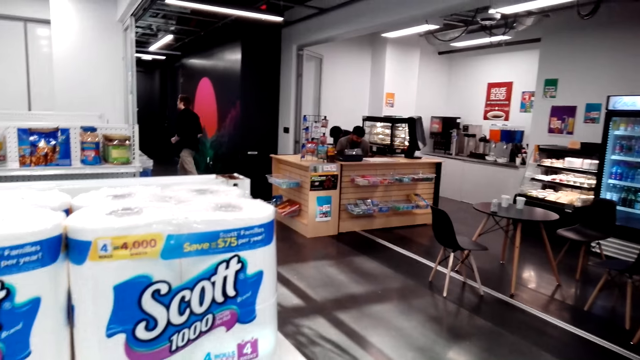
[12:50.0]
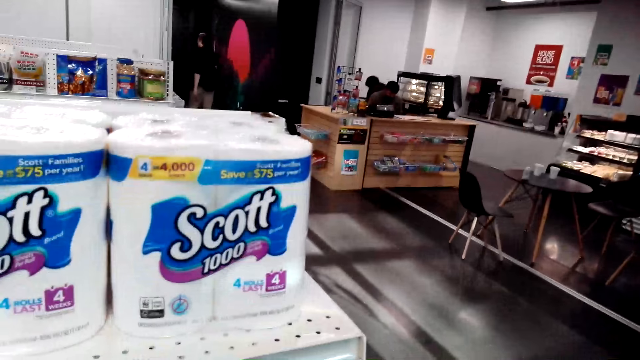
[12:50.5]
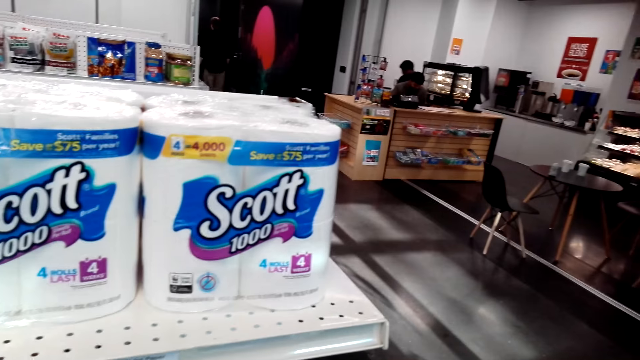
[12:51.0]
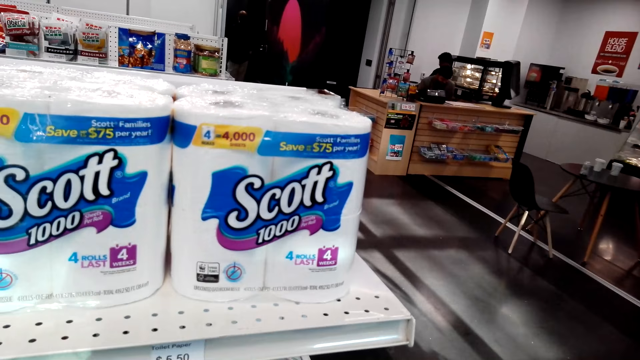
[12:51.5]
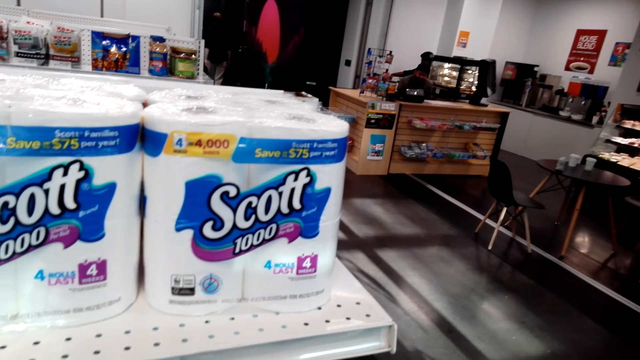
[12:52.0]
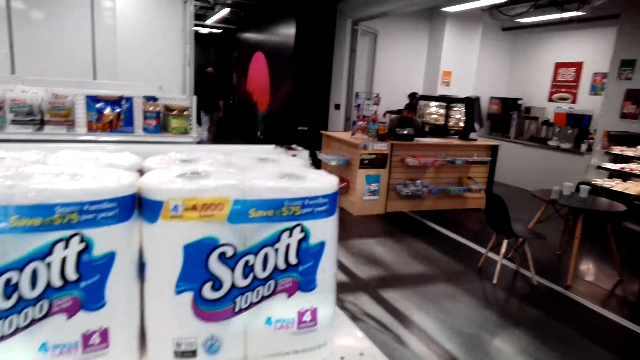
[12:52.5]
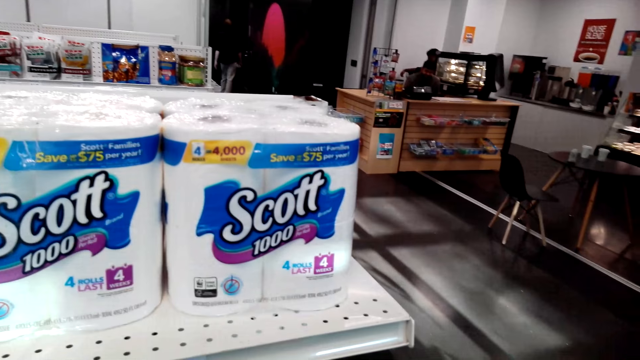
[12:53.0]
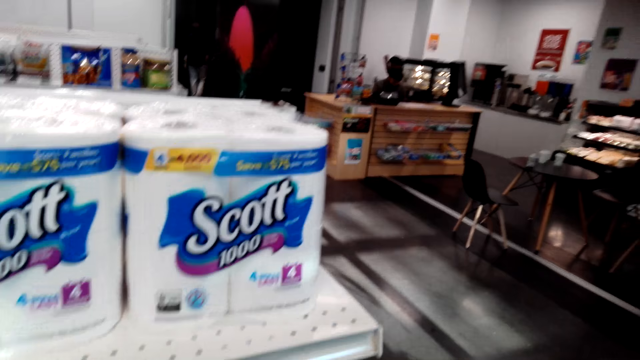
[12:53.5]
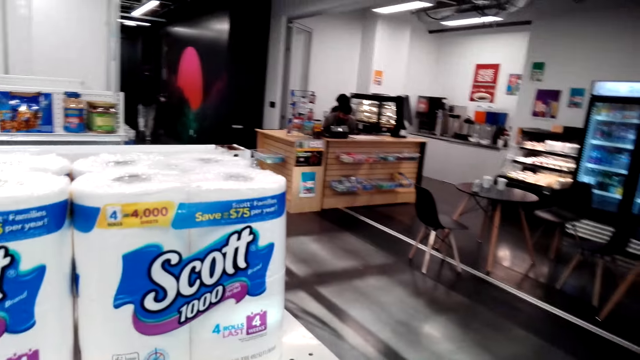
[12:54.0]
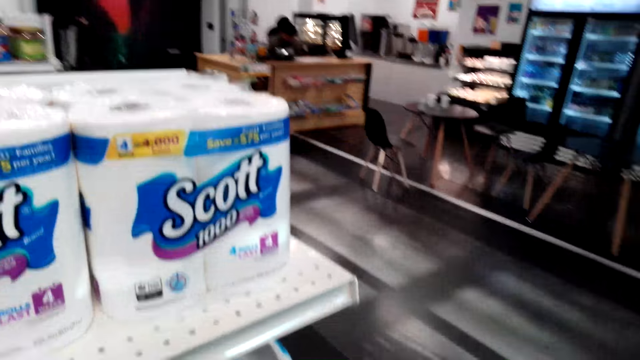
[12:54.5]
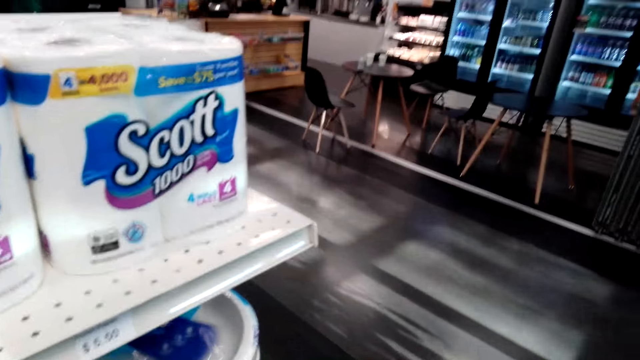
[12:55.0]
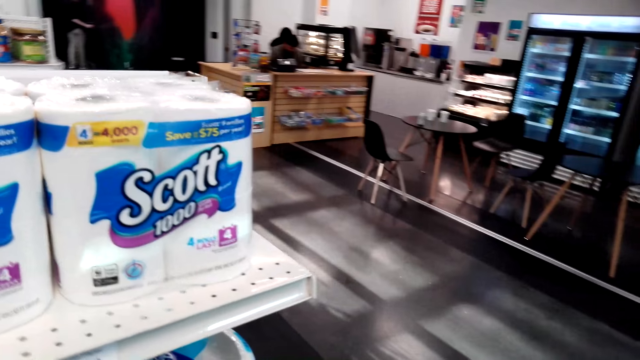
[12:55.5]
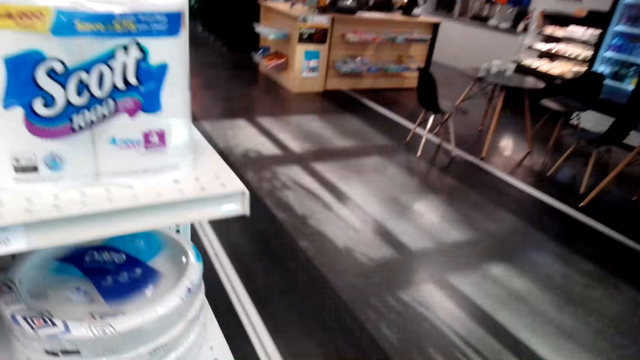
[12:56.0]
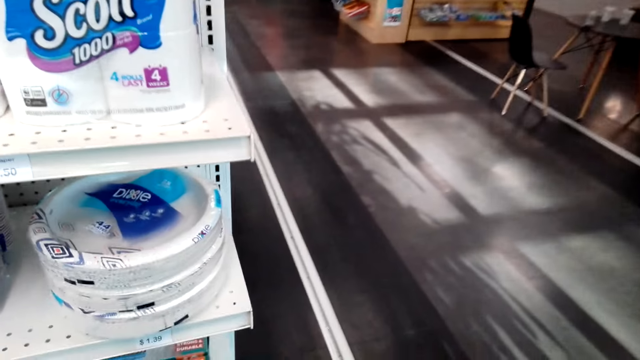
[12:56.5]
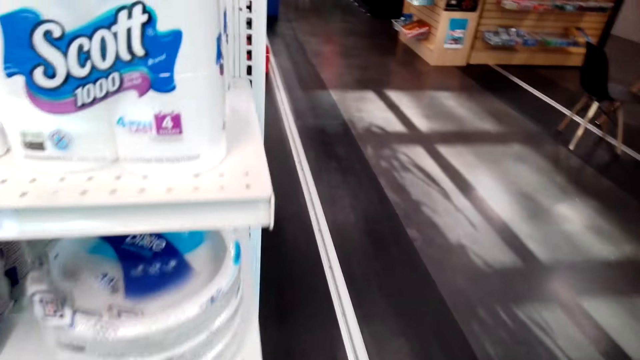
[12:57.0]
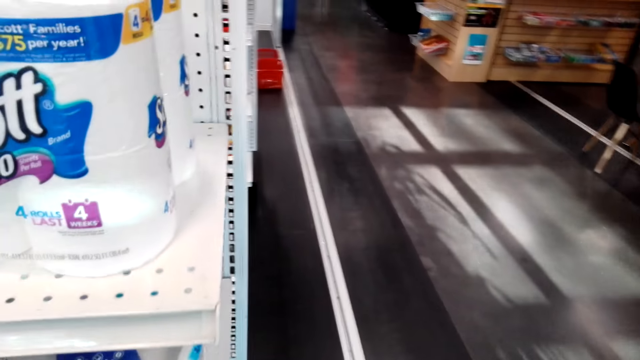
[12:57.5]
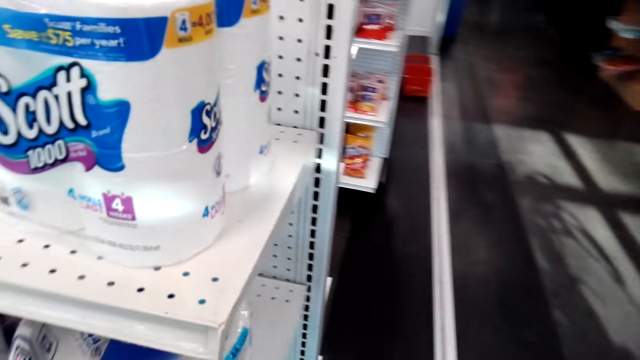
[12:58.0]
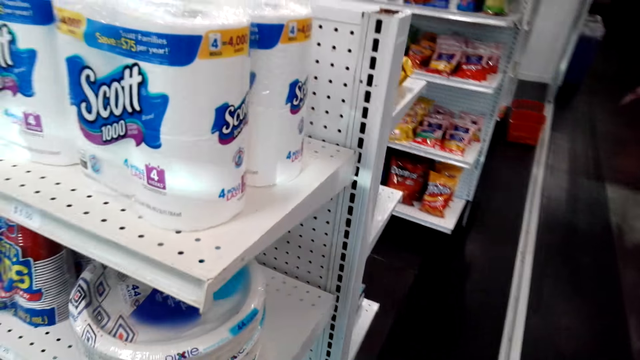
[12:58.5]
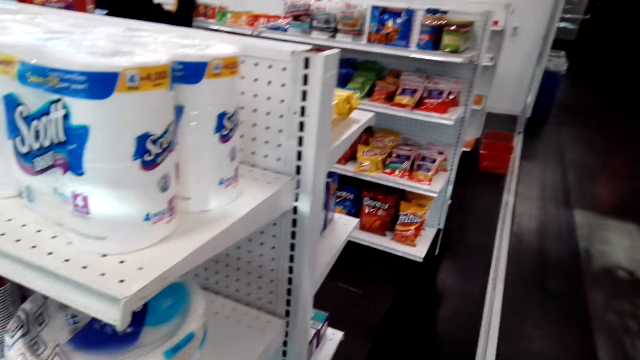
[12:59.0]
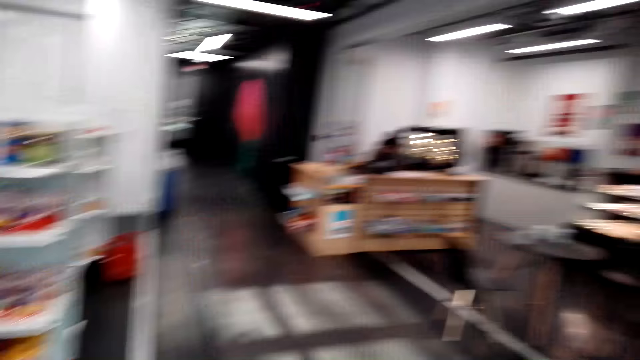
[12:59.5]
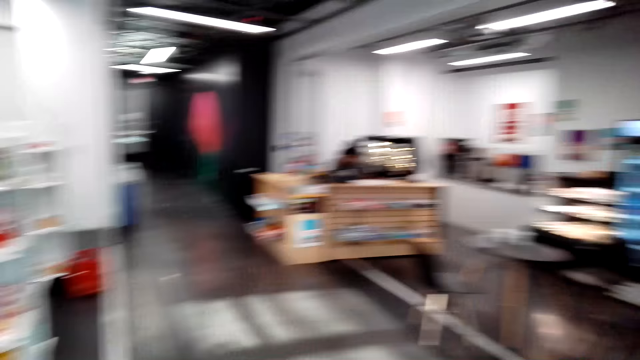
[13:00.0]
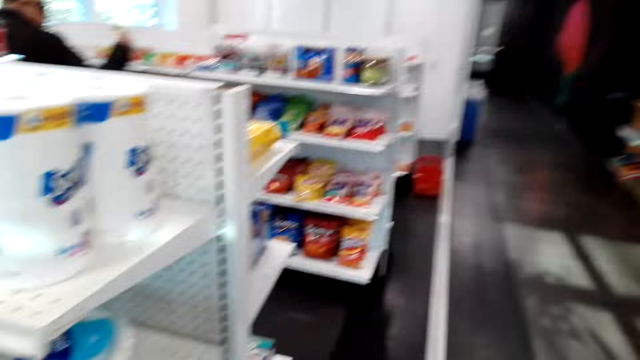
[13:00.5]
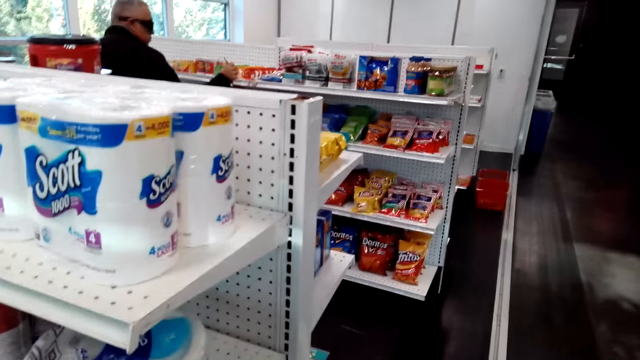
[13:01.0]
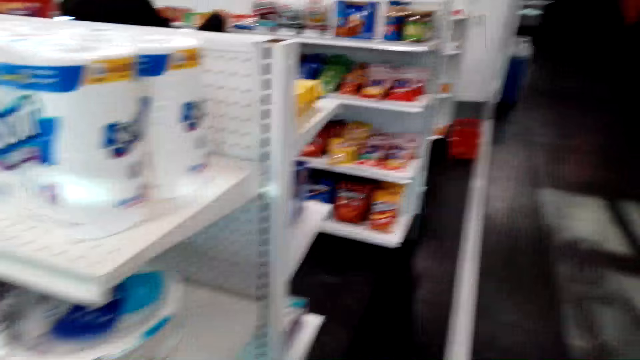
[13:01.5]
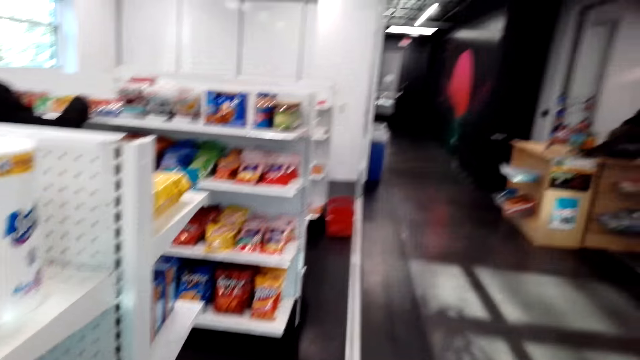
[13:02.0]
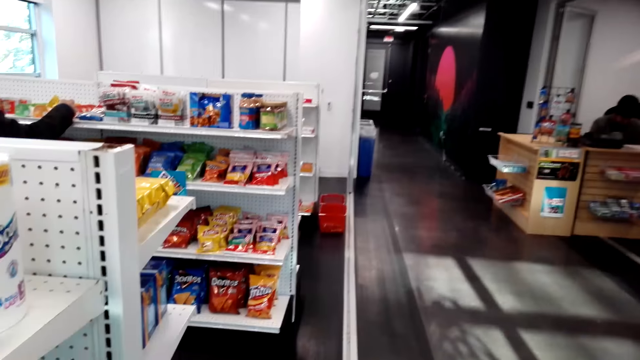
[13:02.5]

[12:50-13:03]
The camera wearer walks around.

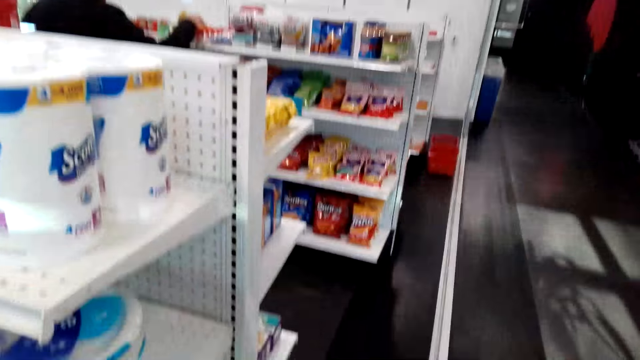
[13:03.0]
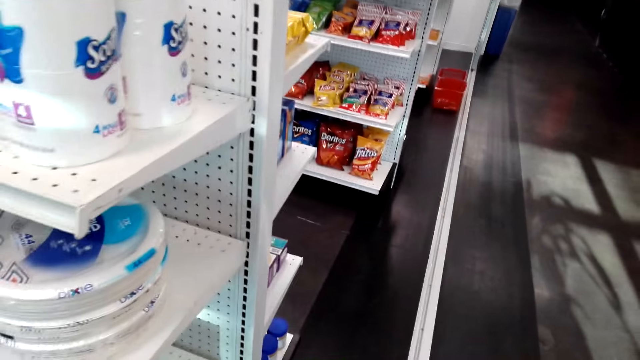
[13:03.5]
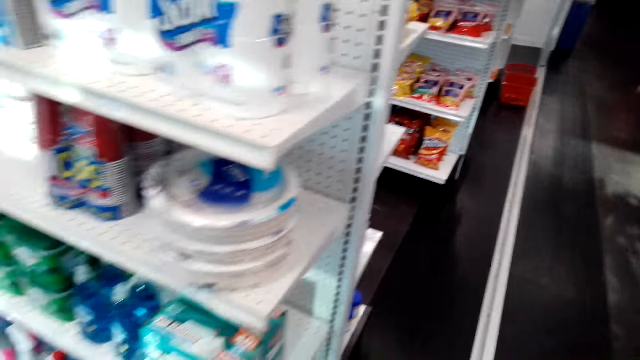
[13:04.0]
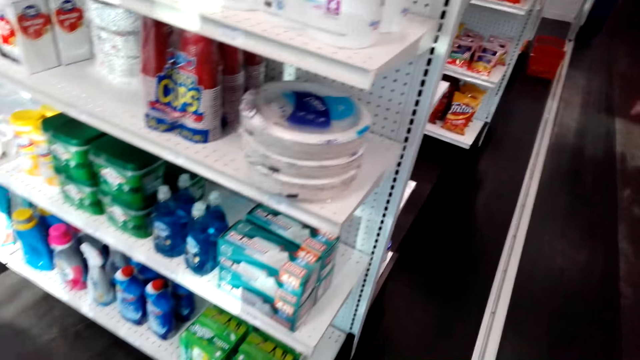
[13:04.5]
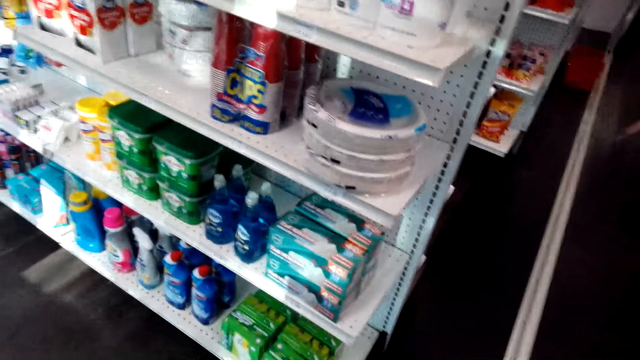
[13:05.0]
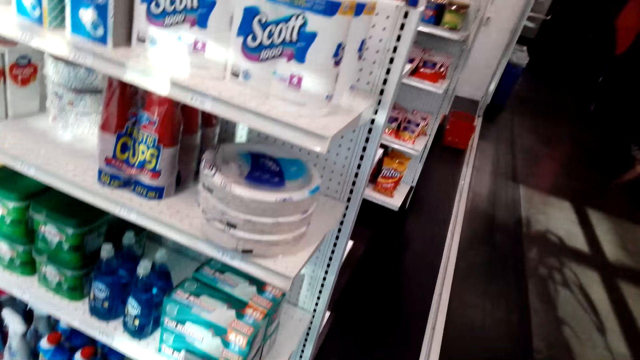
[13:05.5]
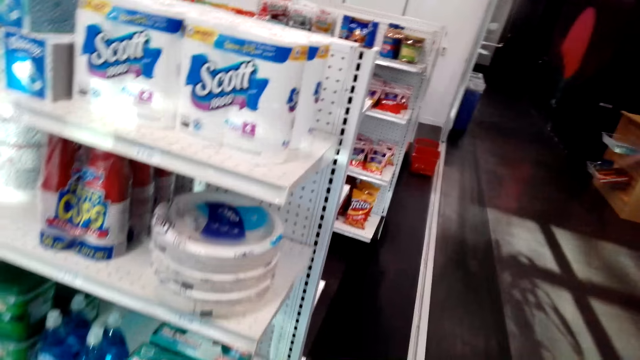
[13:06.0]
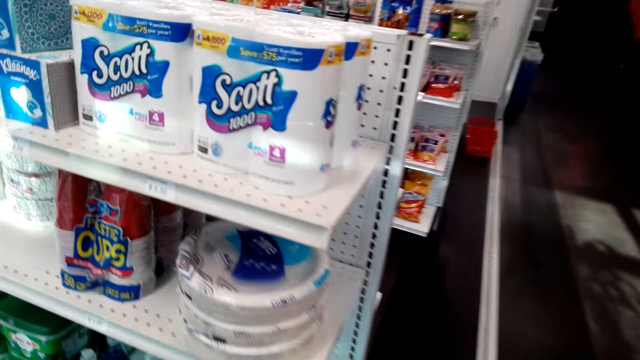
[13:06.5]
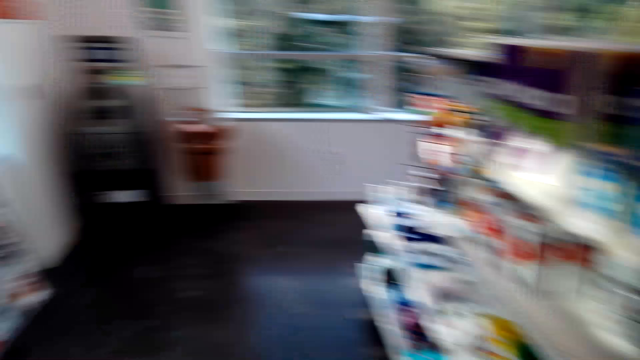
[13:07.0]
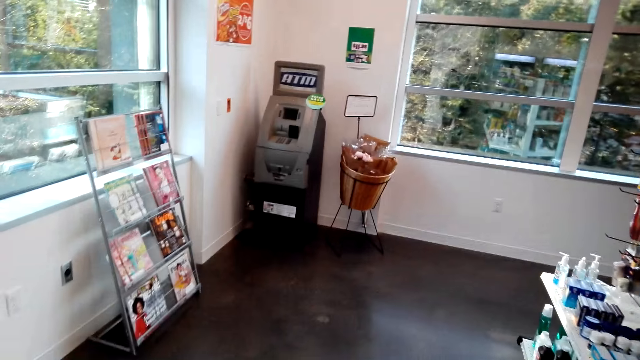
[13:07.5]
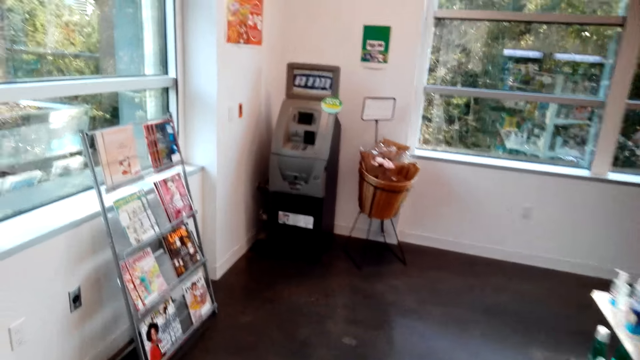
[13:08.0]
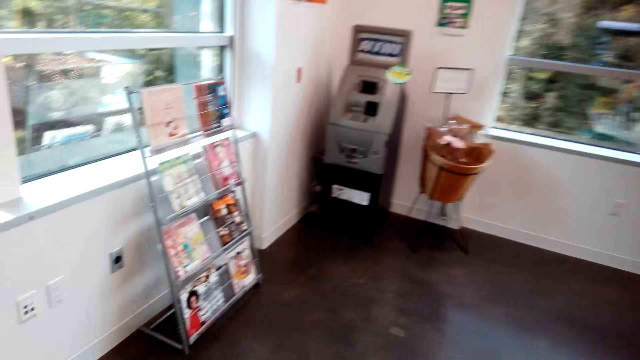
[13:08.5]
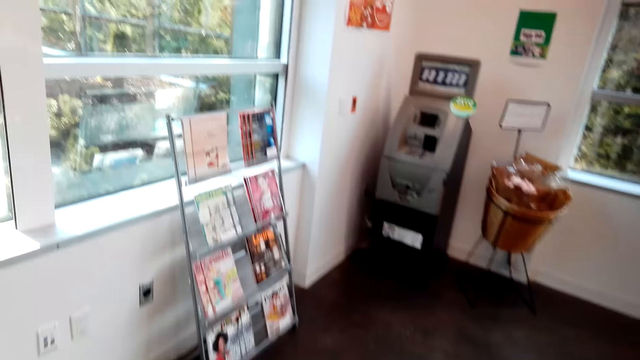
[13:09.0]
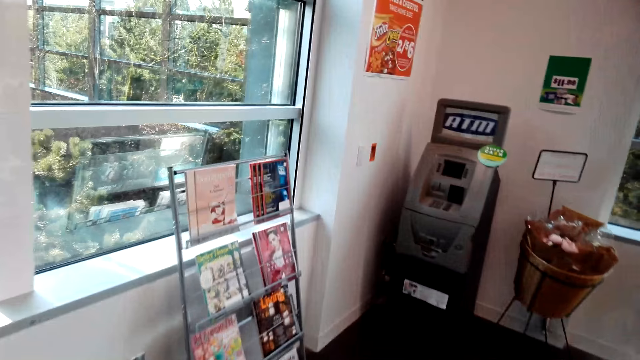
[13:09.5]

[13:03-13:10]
The camera wearer looks around. They walk around.
